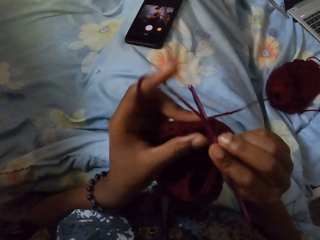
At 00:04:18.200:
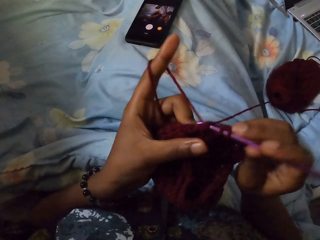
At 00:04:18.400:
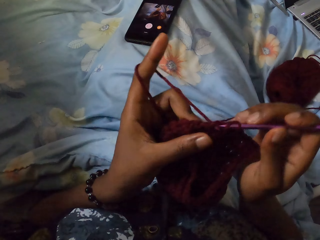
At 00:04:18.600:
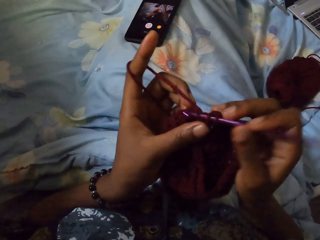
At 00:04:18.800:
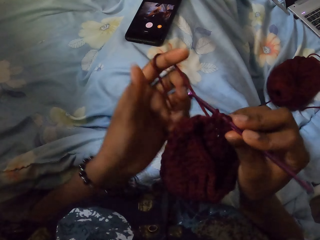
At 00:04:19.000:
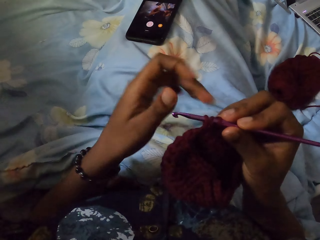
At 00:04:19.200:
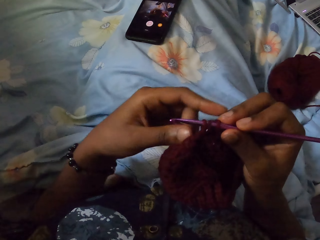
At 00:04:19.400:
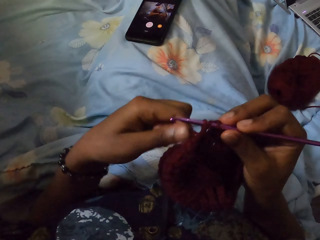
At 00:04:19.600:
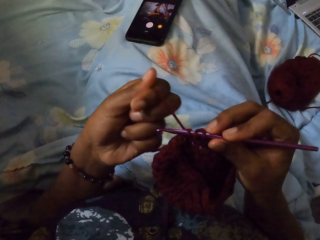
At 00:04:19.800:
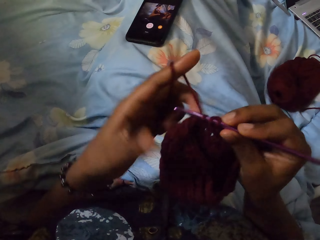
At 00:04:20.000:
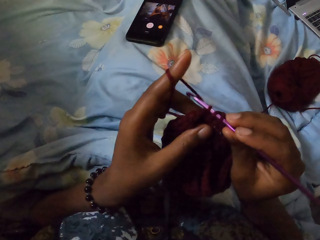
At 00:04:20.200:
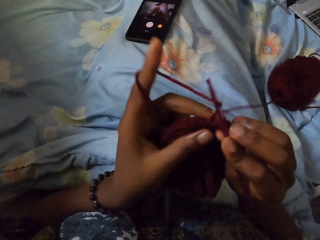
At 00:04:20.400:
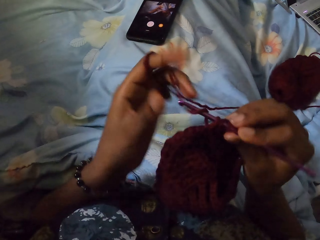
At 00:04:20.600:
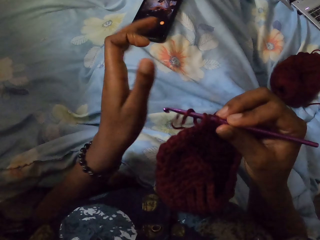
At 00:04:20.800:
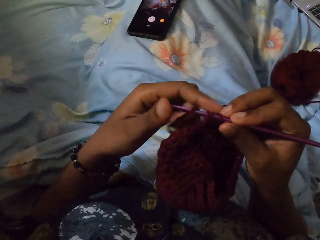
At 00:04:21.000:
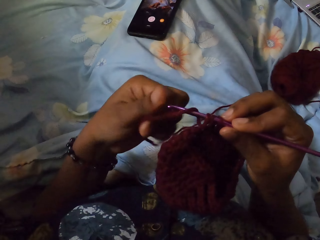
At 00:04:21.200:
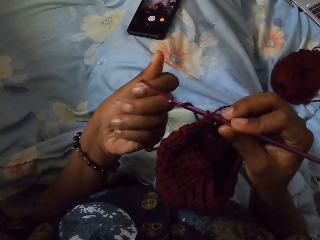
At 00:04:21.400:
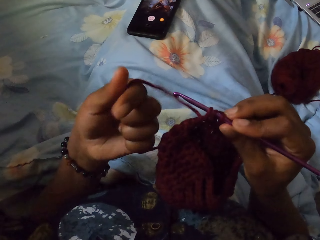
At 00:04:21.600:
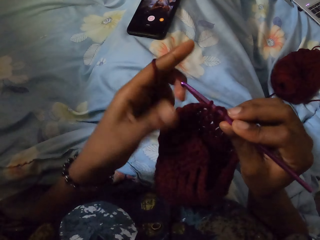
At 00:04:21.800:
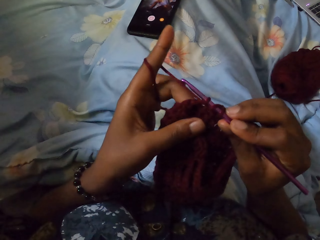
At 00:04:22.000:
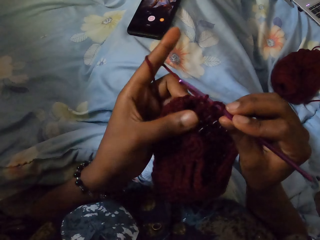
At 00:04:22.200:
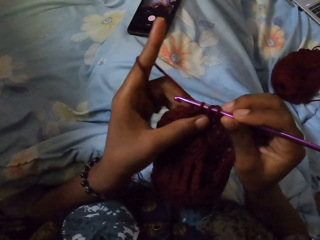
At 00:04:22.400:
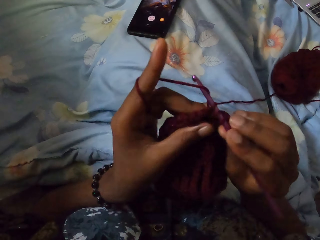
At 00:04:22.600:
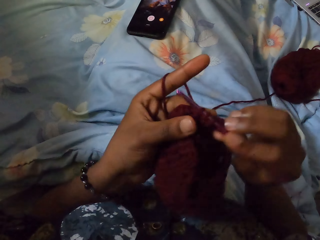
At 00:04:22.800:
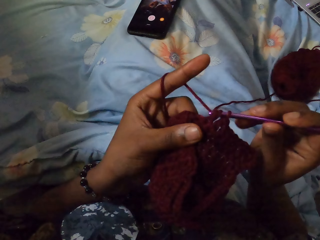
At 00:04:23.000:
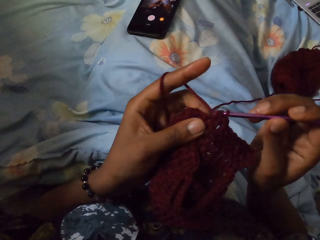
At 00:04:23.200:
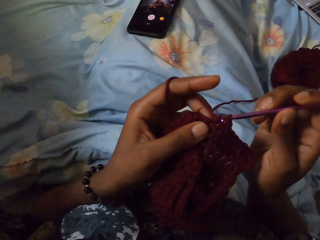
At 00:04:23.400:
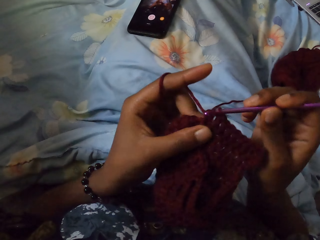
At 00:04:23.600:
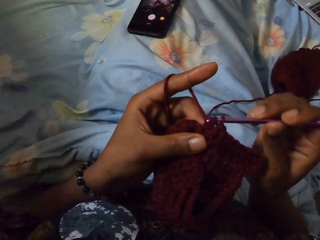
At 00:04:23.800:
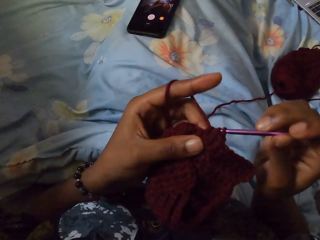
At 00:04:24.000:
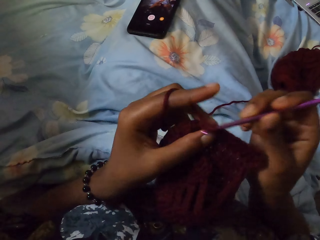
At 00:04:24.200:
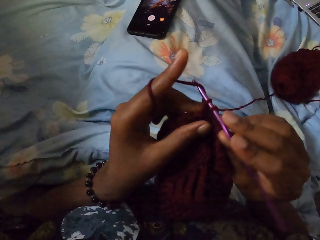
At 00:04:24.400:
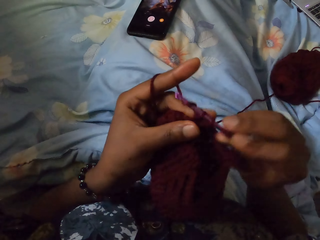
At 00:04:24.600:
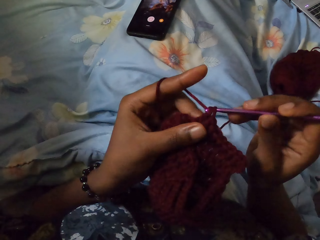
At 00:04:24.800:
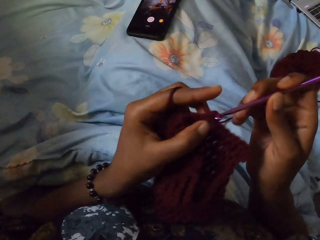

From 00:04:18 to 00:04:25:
The camera wearer adjusts the thread with her left hand.

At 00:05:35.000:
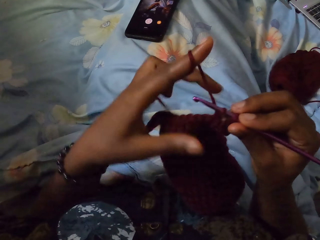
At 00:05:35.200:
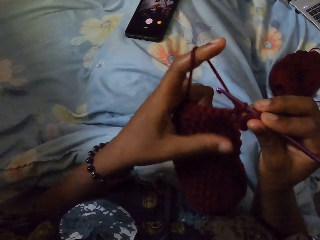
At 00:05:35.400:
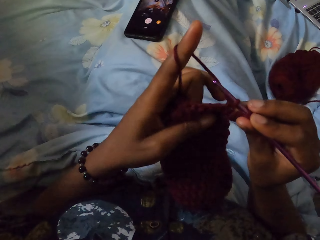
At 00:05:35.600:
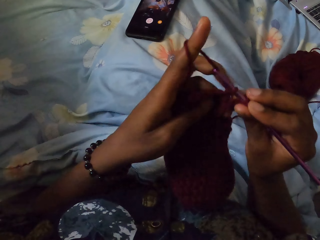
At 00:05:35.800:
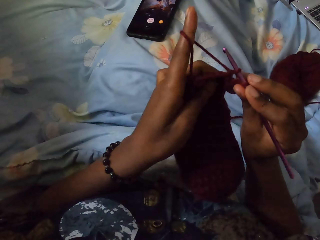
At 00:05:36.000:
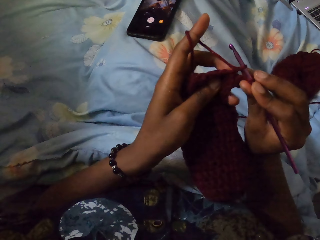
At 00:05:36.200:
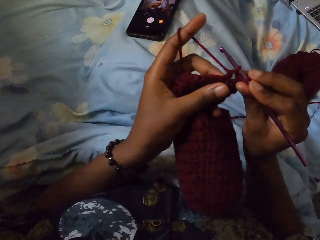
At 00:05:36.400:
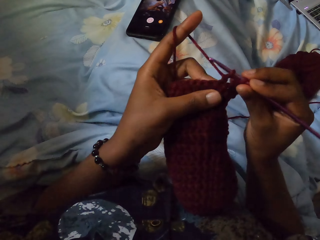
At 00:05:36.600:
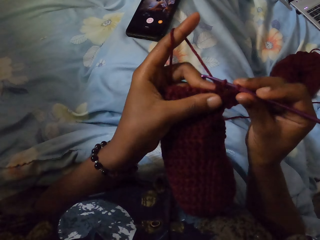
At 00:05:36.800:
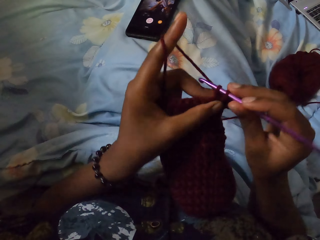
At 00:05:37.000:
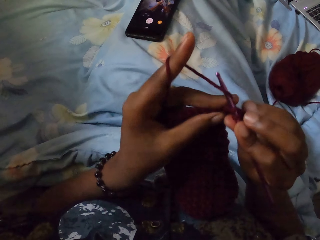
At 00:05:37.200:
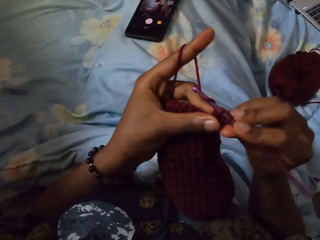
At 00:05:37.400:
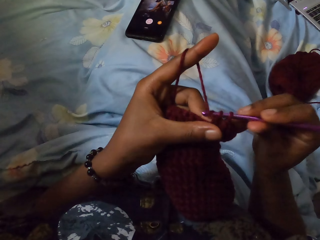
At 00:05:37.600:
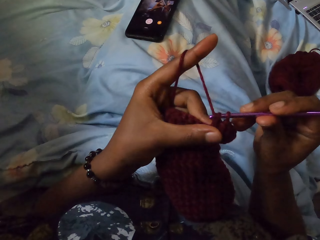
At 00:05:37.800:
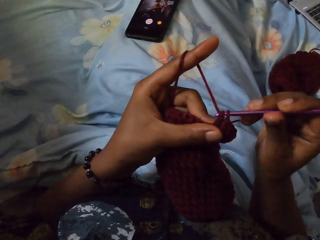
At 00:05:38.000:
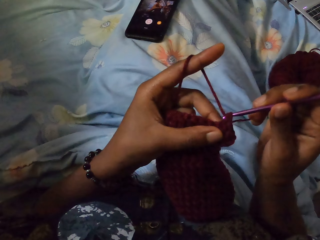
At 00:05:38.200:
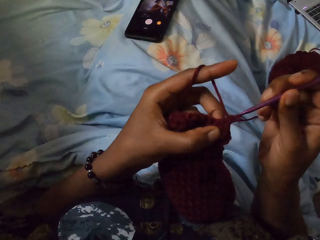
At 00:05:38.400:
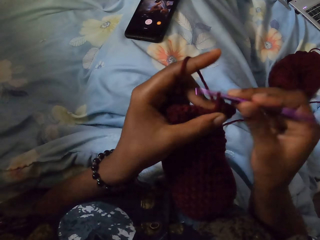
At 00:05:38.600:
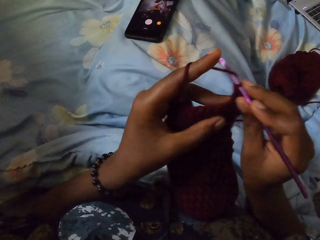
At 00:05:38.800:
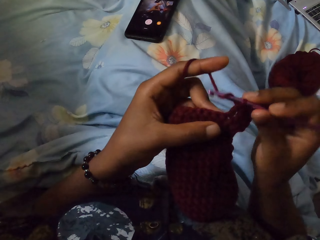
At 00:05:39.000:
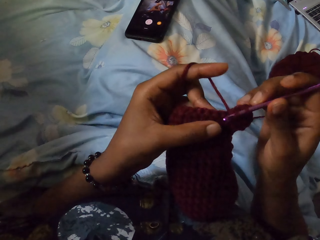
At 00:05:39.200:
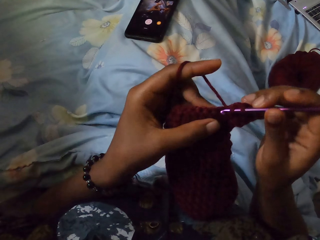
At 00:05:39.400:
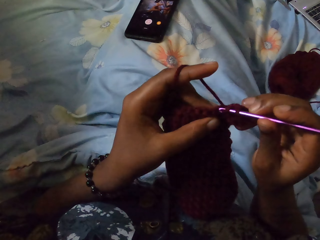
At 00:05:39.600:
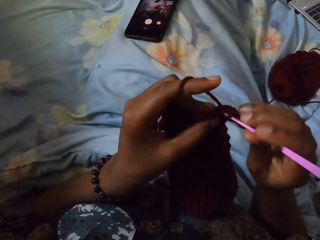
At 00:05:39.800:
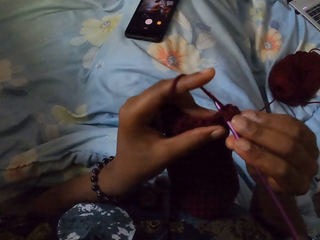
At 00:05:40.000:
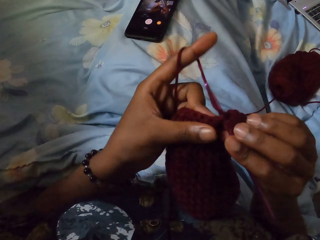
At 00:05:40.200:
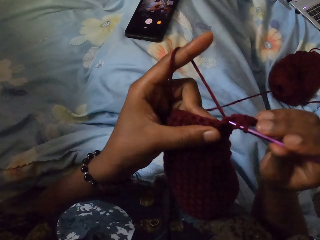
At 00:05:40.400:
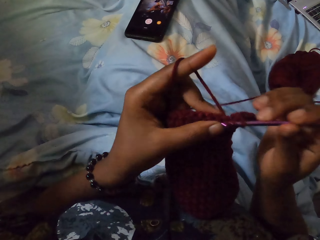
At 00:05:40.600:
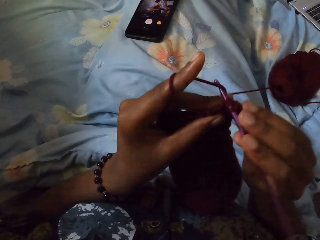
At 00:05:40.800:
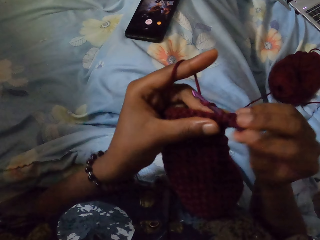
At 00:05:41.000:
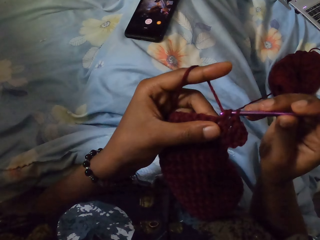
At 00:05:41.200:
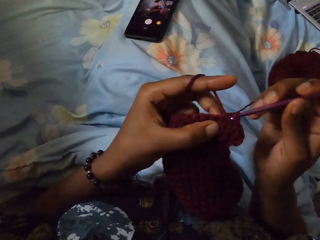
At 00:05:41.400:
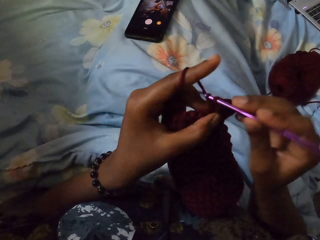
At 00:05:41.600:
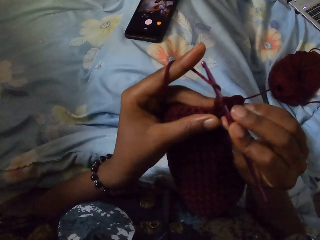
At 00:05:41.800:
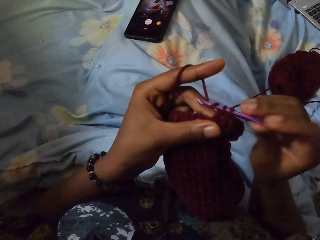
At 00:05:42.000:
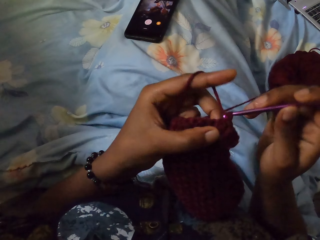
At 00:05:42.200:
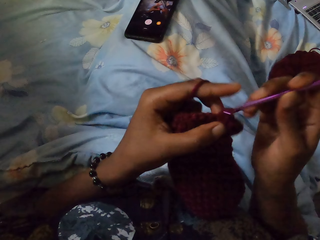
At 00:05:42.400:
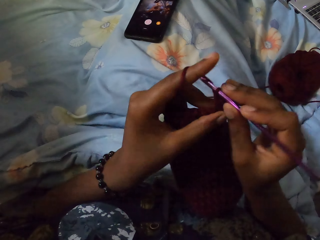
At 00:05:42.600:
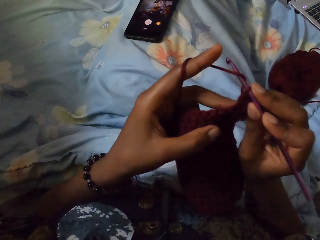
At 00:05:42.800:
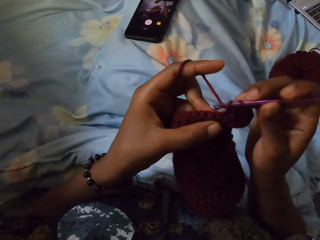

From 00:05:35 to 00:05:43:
The camera wearer picks the wool. She holds the crochet with her left hand. She crochets the yarn of wool with the crochet hook in her right hand.

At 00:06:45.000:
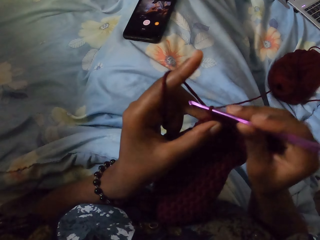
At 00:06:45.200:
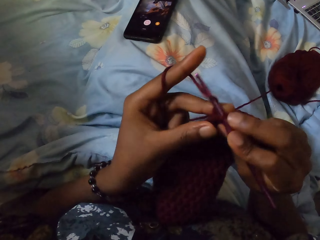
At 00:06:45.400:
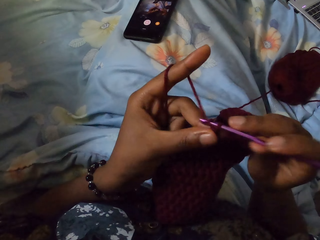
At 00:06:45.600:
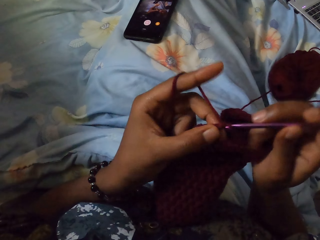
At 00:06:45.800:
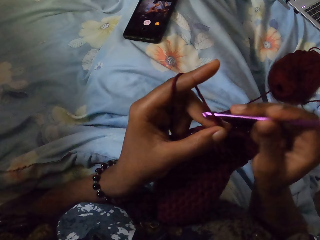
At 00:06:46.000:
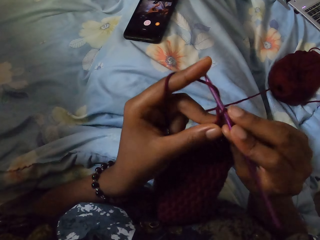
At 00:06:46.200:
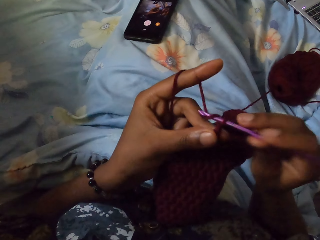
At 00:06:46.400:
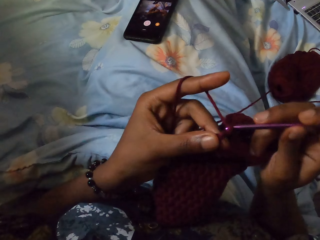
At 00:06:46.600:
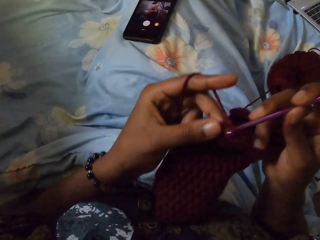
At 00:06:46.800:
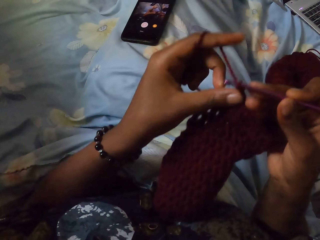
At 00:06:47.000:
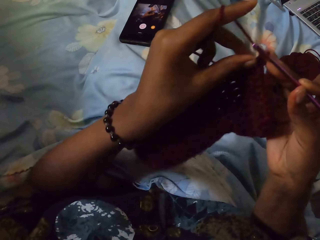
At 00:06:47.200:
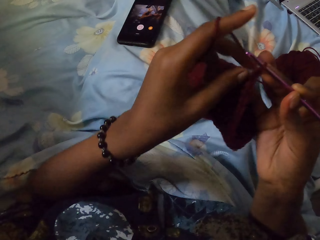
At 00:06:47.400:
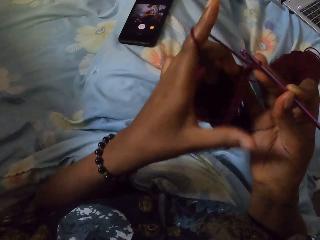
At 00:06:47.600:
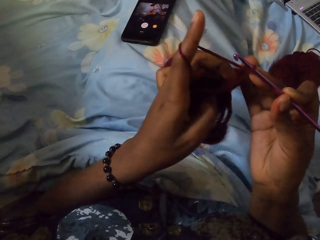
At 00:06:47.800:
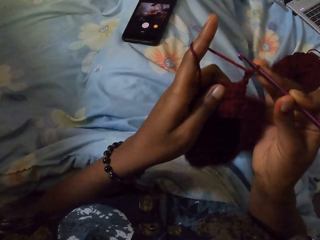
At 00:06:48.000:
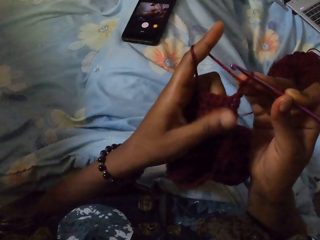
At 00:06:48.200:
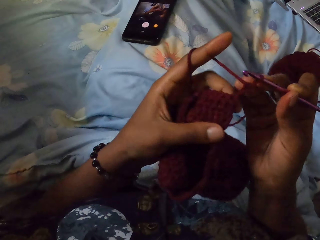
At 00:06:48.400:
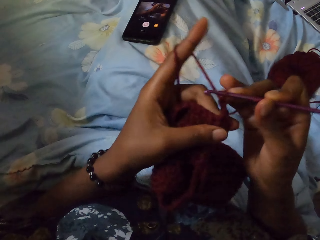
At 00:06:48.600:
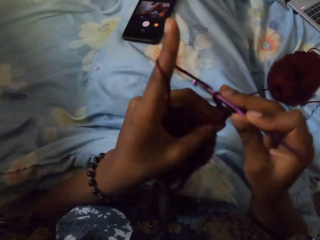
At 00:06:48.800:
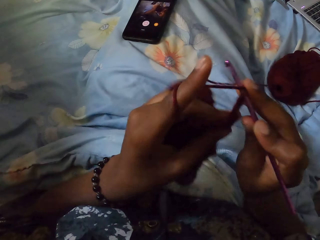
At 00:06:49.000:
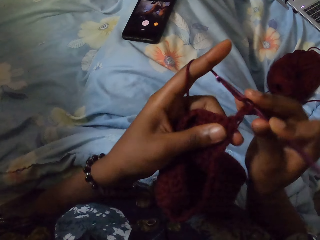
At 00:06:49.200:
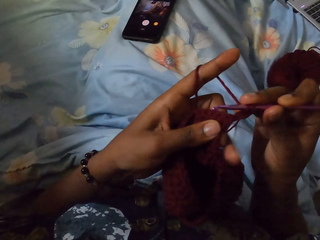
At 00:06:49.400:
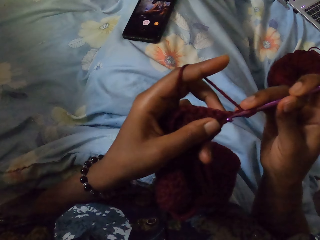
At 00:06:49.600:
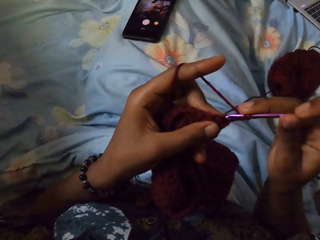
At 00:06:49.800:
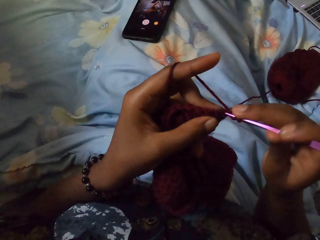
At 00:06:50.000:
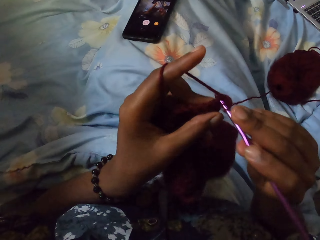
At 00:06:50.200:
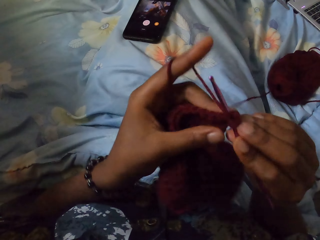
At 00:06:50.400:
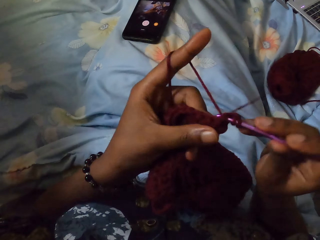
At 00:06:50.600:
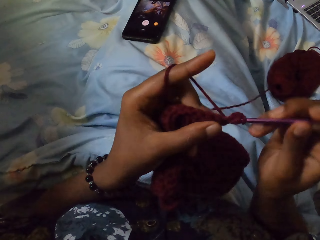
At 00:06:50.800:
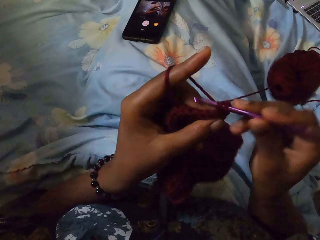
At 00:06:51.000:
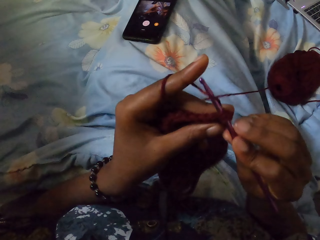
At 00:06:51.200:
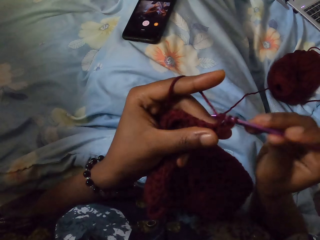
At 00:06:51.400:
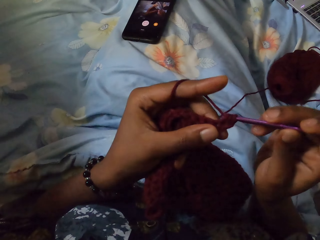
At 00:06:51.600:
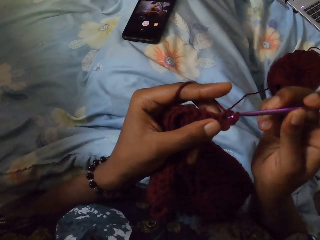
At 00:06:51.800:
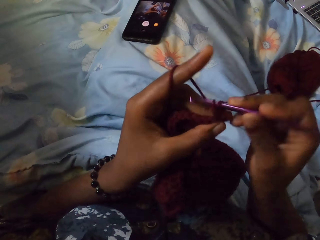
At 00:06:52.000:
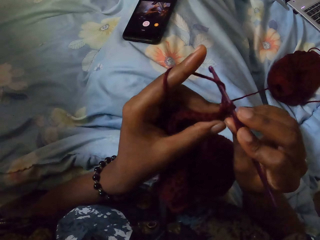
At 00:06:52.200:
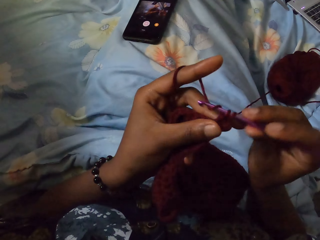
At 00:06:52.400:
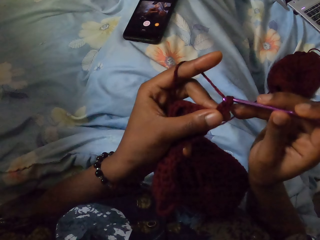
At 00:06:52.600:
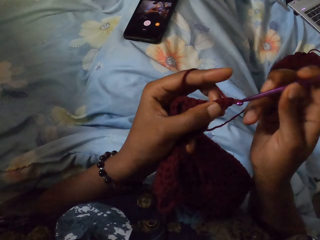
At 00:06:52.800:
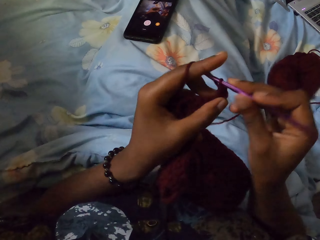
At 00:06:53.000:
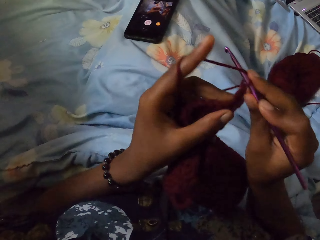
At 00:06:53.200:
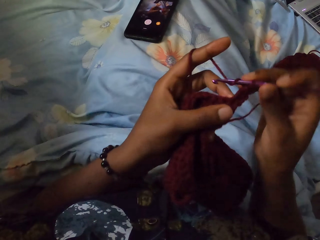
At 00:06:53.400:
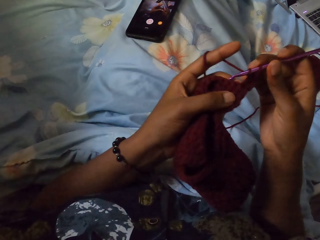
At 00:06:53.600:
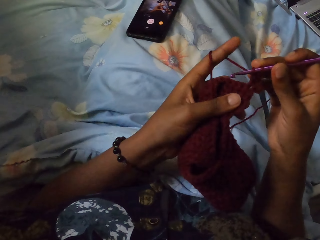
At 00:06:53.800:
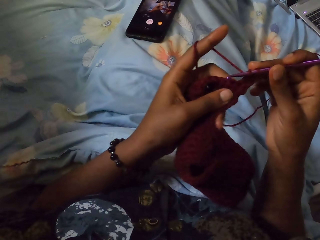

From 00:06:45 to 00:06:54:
The camera wearer turns the crochet with her left hand. She crochets the yarn of wool with the crochet hook in her right hand.
